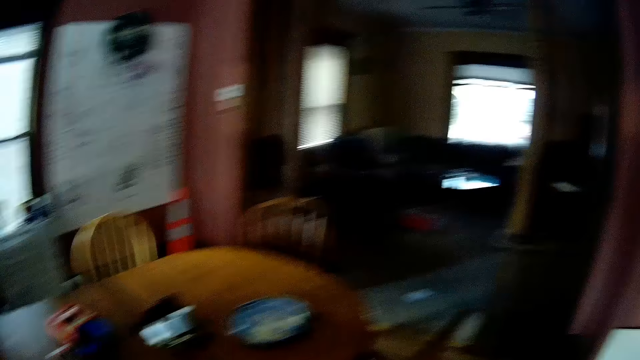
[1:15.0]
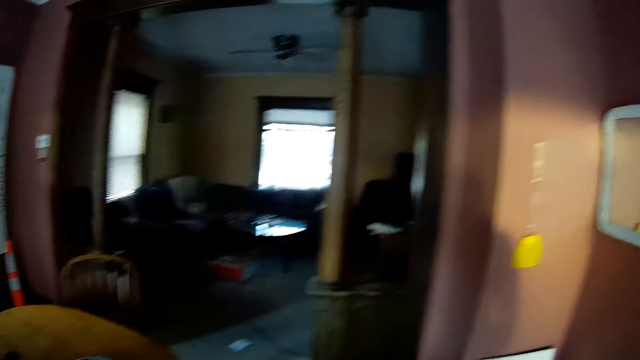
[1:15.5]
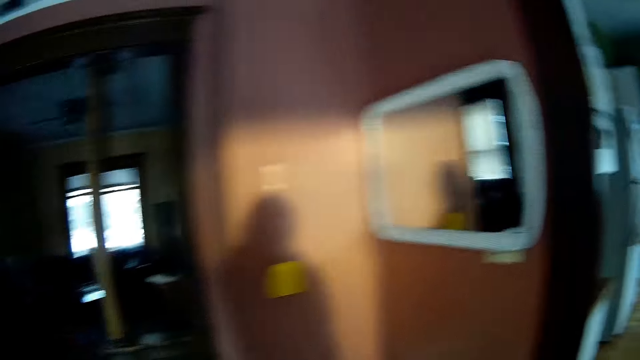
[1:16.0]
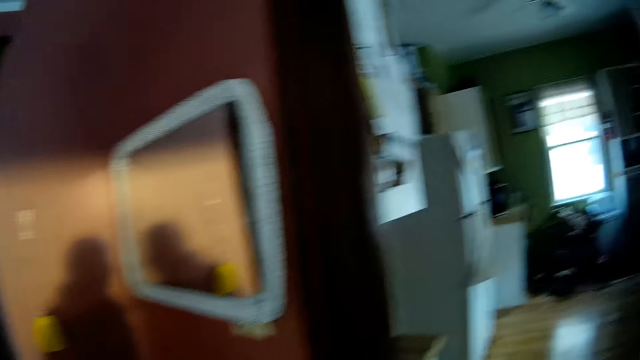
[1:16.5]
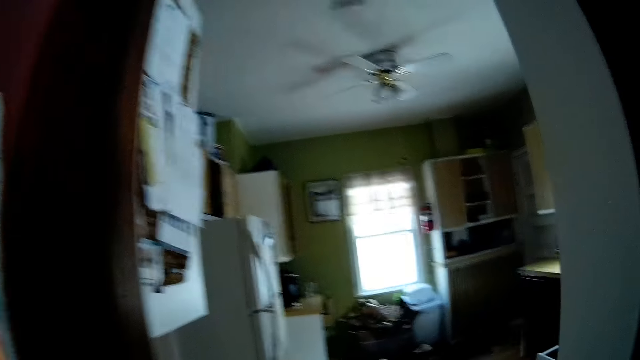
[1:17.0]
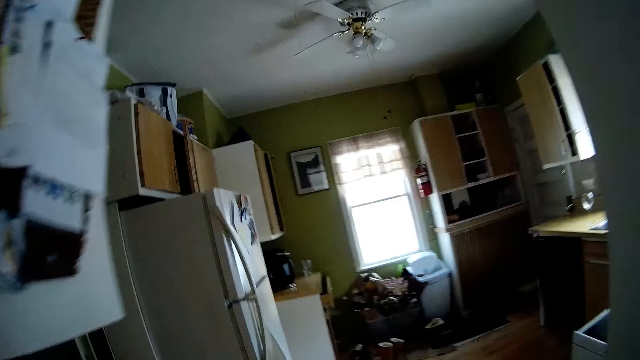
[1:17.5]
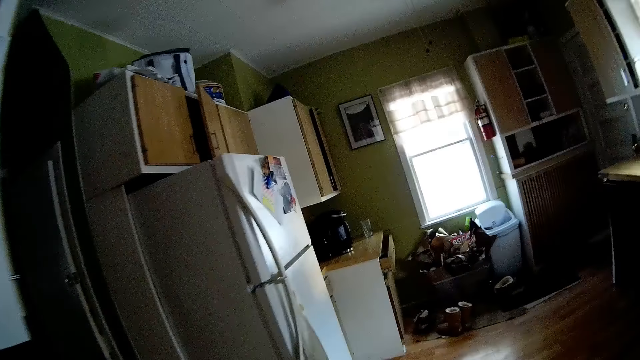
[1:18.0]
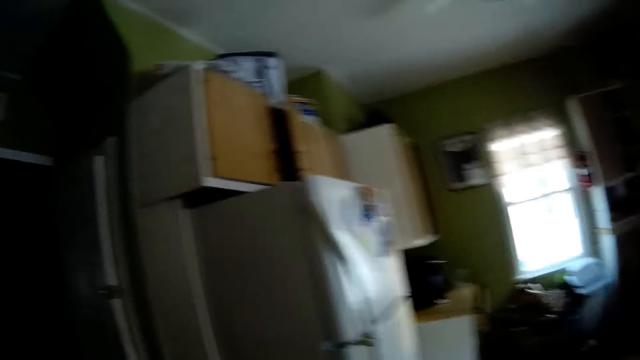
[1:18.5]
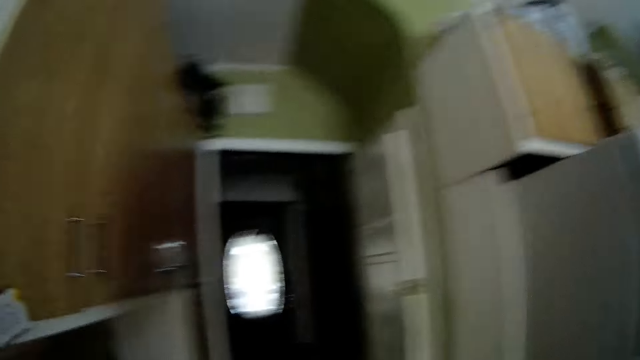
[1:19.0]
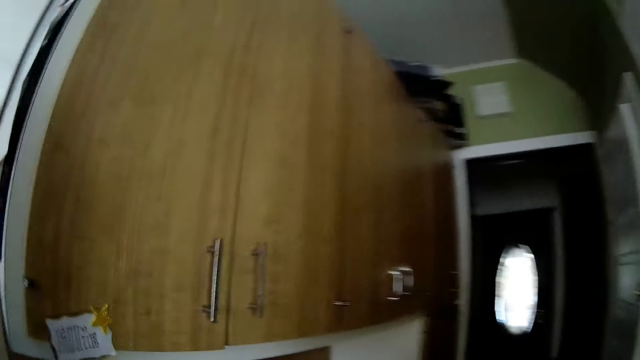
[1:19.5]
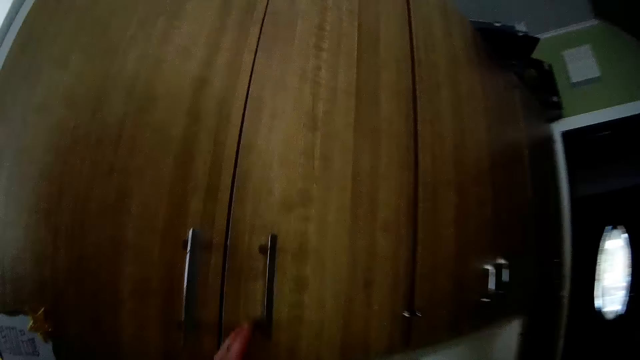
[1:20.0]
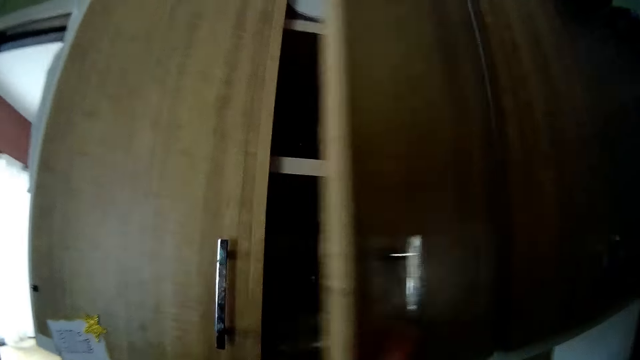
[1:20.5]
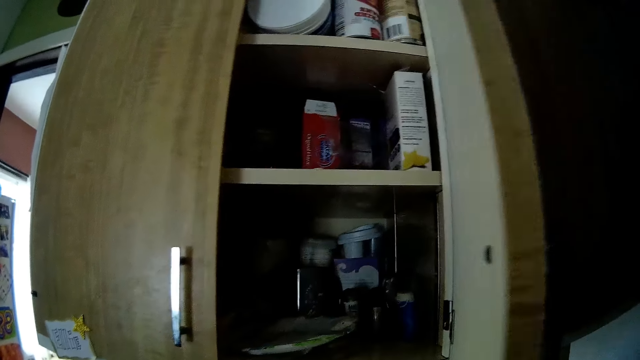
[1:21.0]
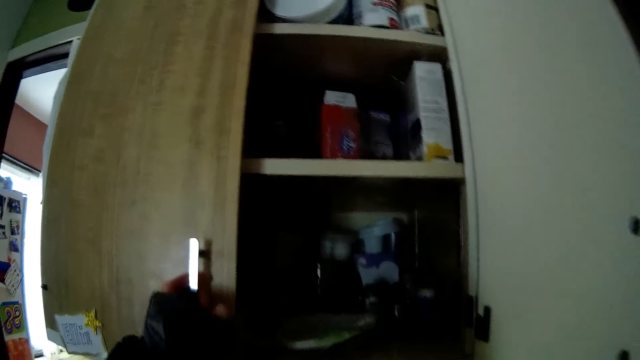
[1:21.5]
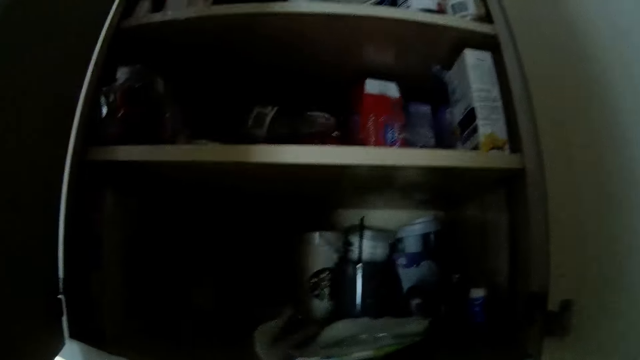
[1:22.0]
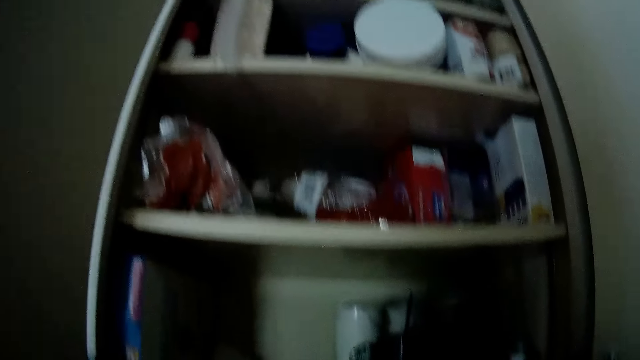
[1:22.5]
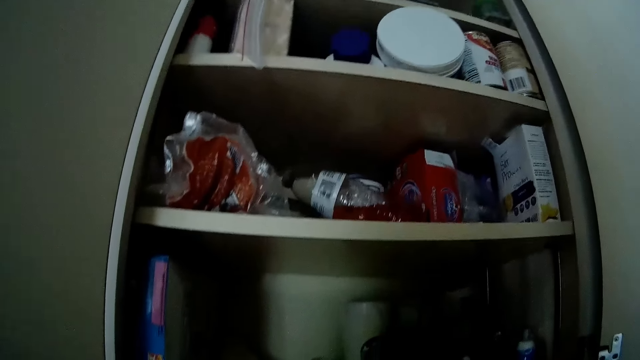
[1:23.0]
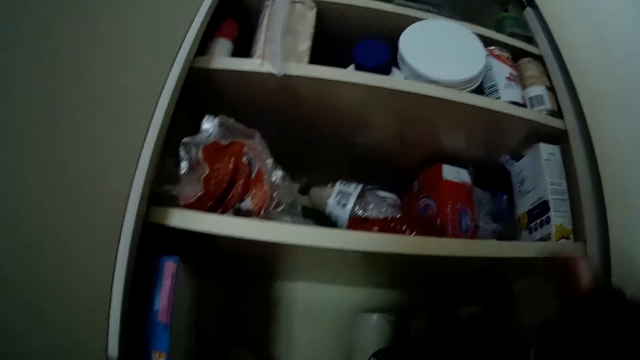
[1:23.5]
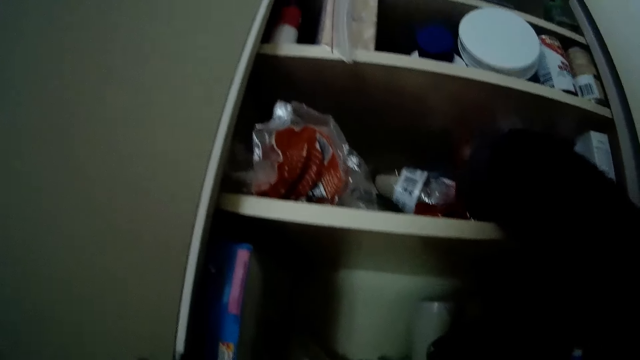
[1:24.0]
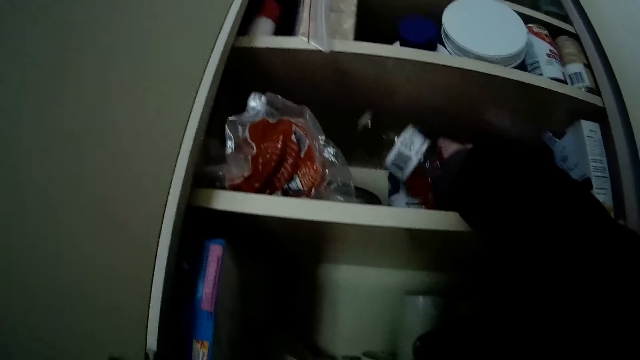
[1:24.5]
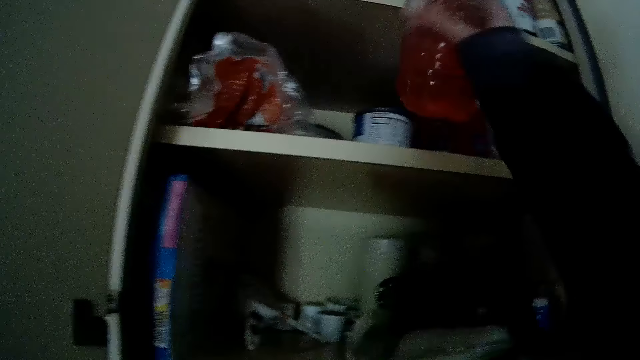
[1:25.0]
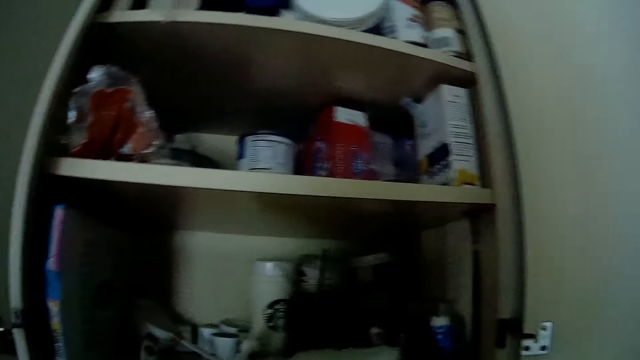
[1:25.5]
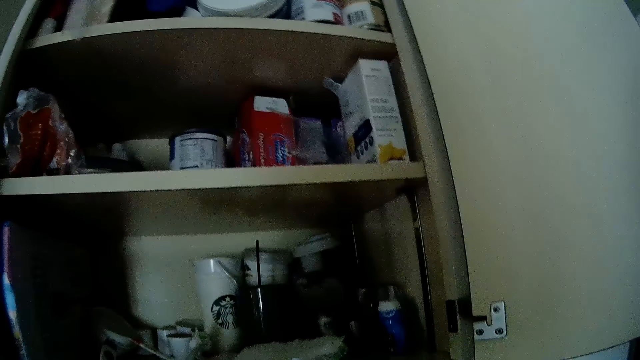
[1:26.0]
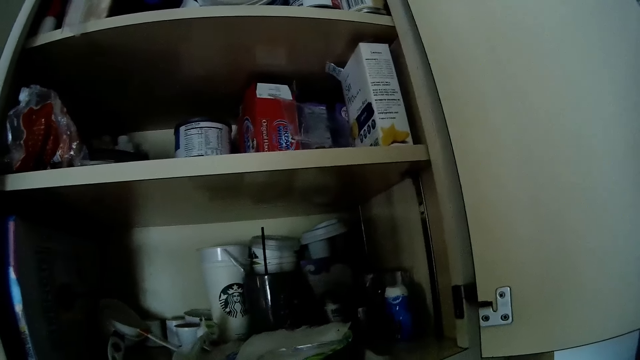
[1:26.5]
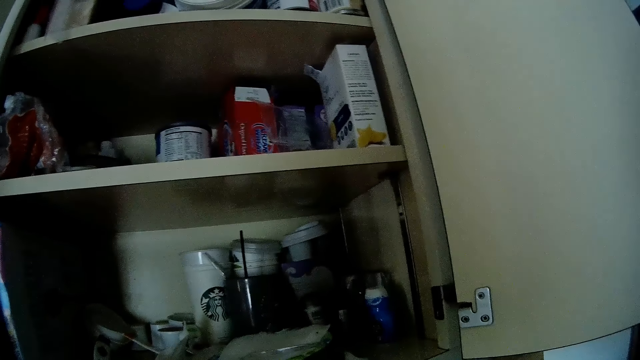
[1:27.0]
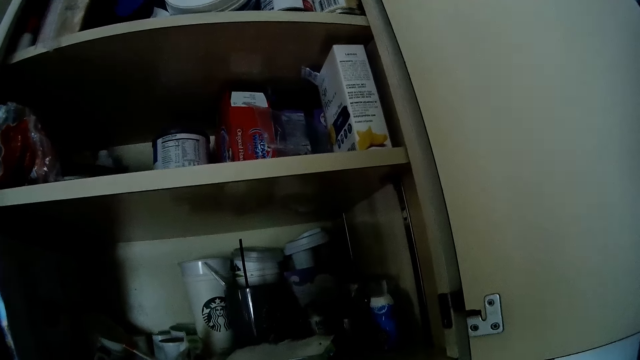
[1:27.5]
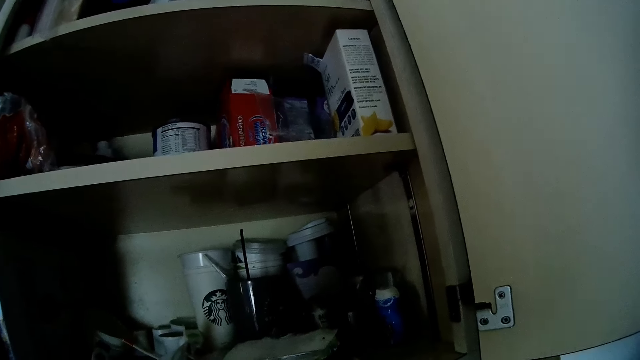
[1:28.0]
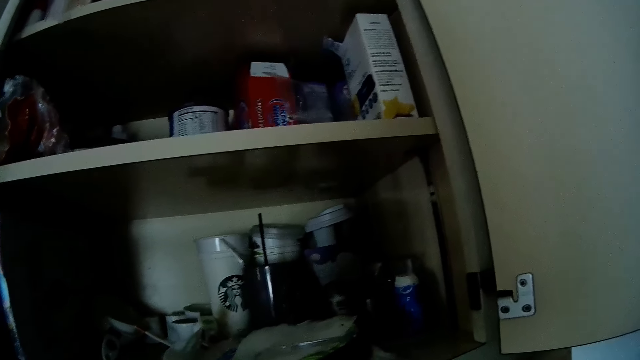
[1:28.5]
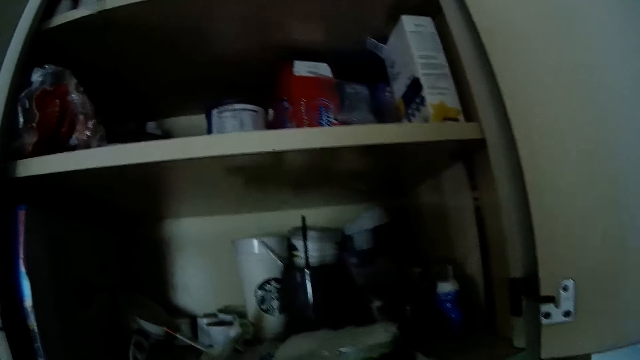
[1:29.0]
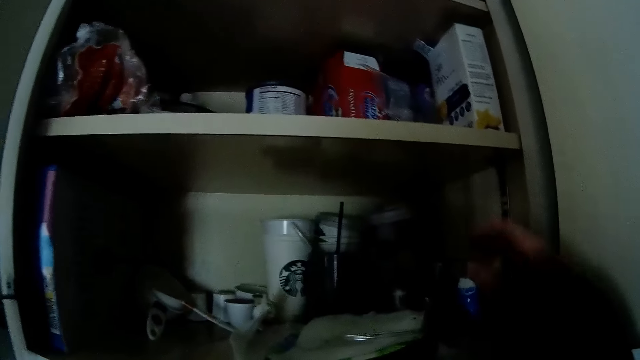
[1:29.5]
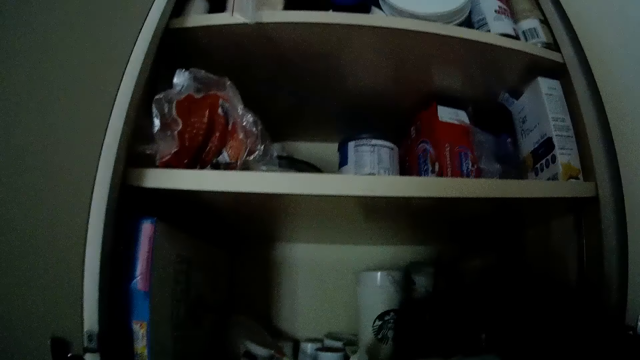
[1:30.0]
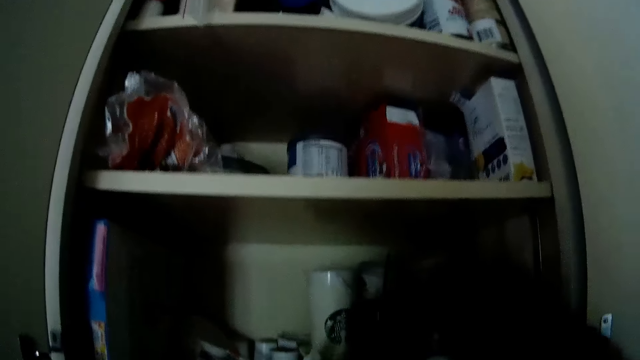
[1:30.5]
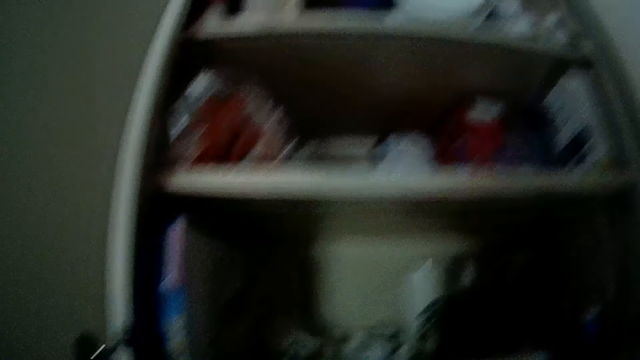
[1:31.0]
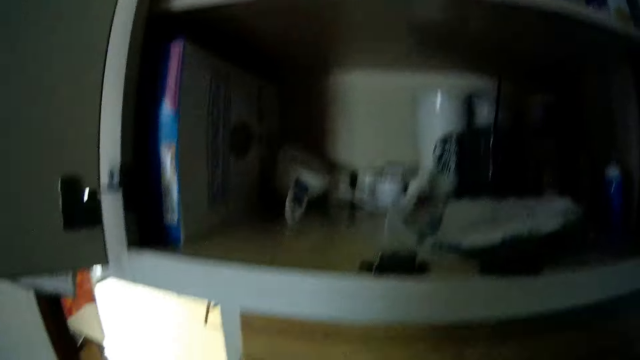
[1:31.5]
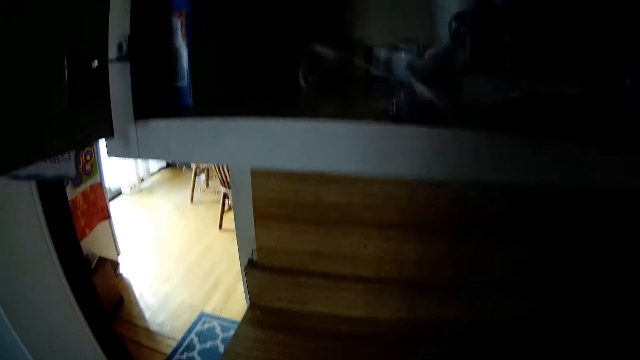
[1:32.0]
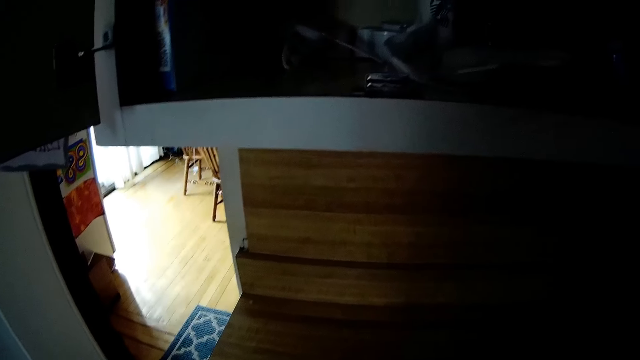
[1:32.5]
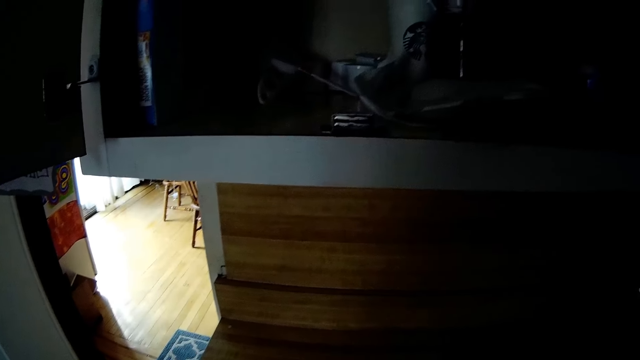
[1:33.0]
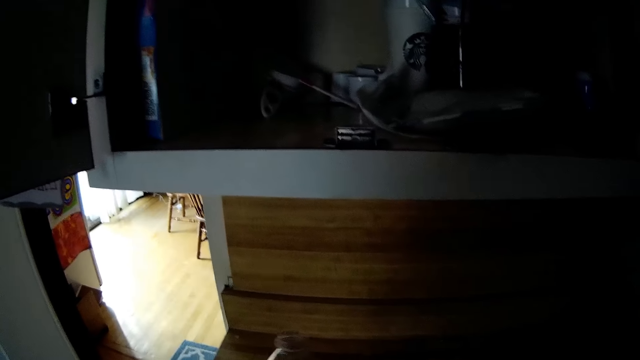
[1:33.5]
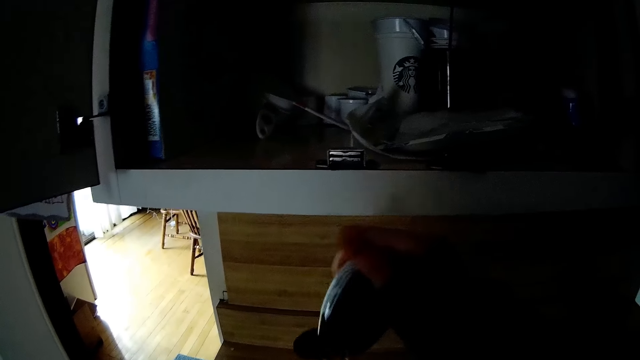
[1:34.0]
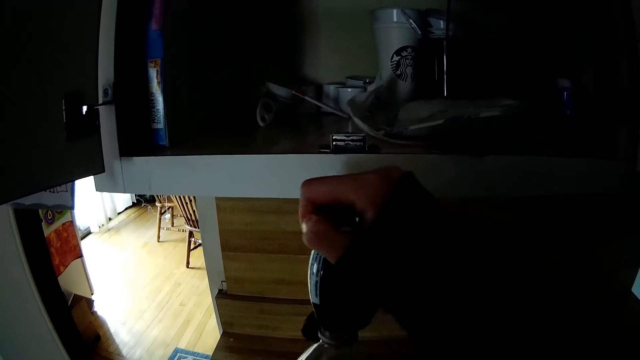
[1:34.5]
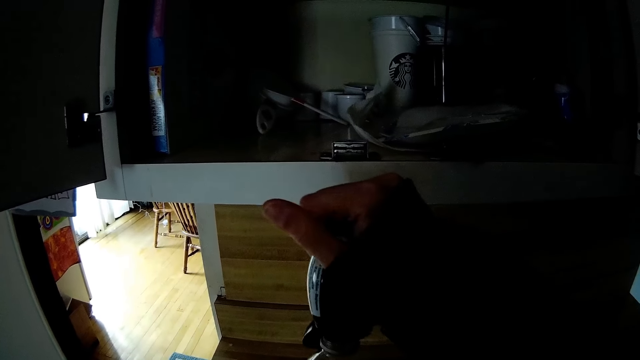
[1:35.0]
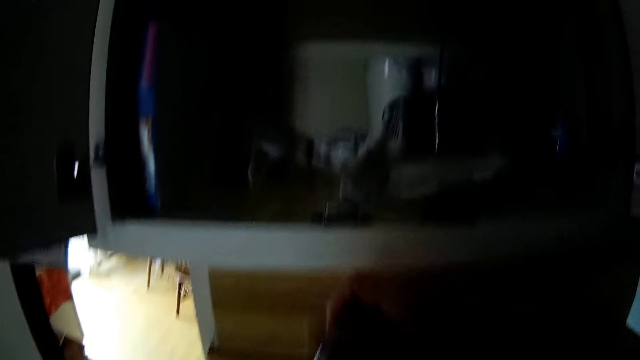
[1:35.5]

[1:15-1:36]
The camera wearer walks into a kitchen. He opens a side of a top cabinet with his left hand. He opens the side of the top cabinet again. He takes a bottle from the top cabinet with his right hand. He takes a cup from the top cabinet with his right hand. He squeezes the bottle in his right hand into the bottle in his left hand. He holds the bottle.
